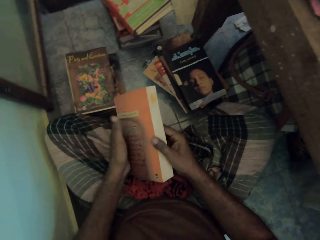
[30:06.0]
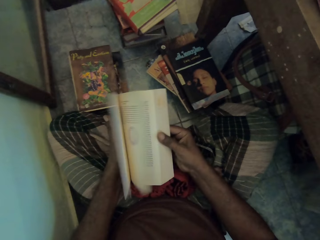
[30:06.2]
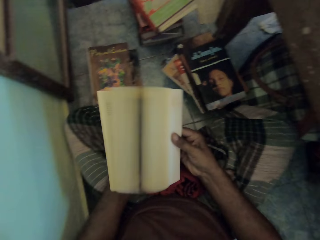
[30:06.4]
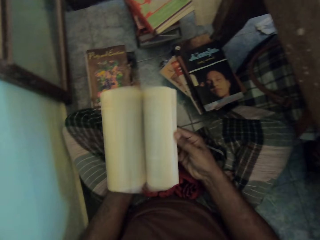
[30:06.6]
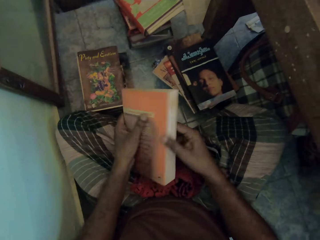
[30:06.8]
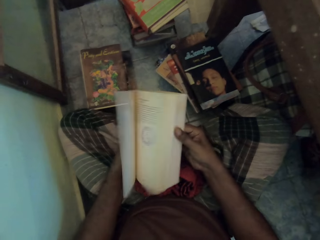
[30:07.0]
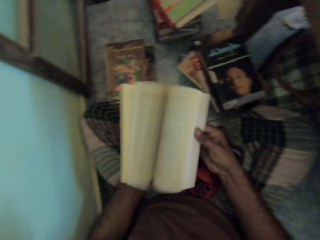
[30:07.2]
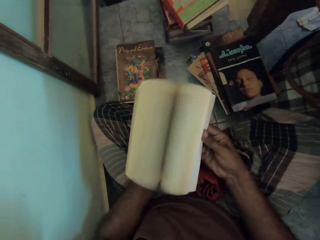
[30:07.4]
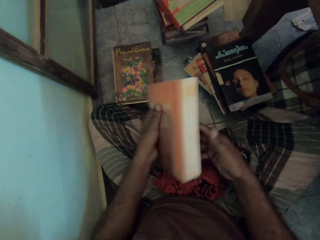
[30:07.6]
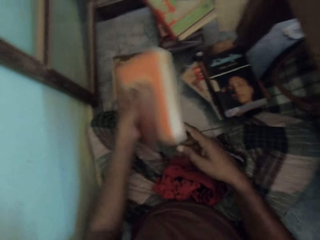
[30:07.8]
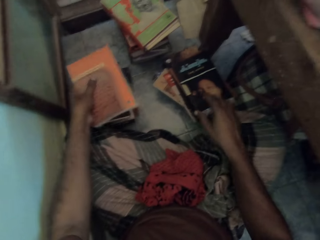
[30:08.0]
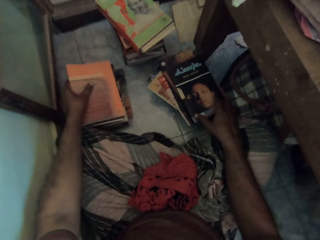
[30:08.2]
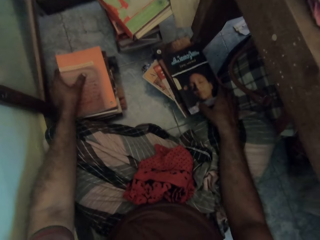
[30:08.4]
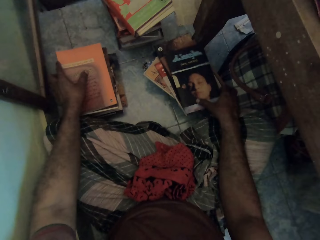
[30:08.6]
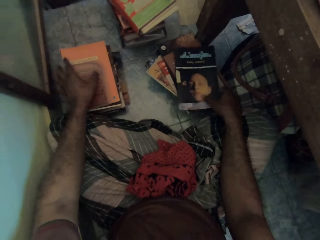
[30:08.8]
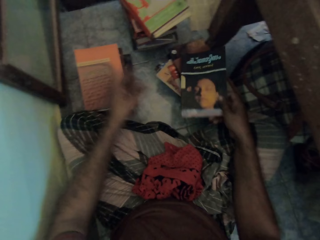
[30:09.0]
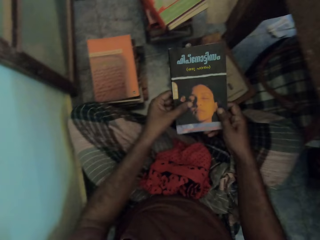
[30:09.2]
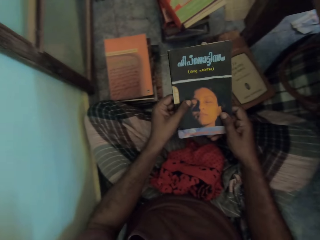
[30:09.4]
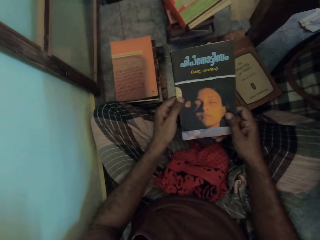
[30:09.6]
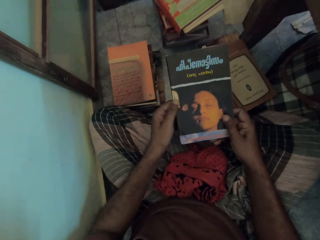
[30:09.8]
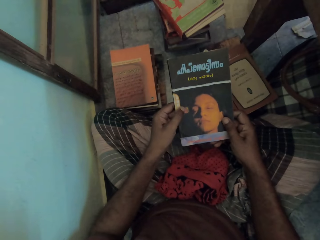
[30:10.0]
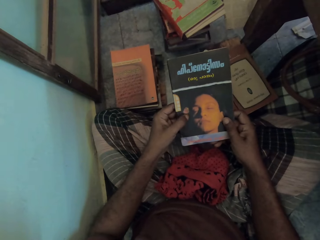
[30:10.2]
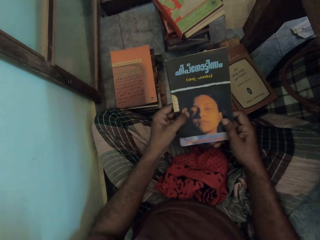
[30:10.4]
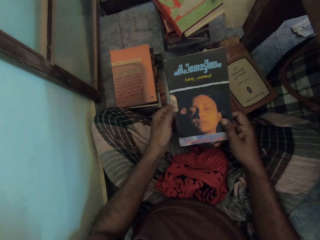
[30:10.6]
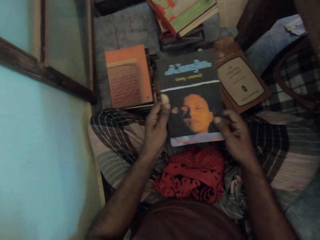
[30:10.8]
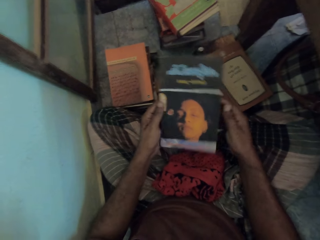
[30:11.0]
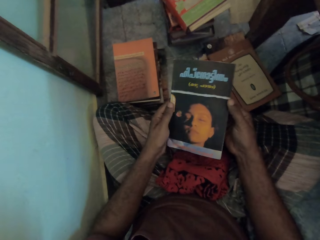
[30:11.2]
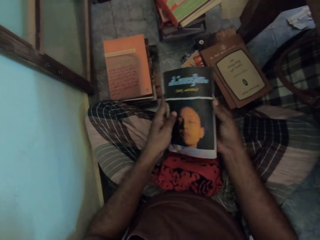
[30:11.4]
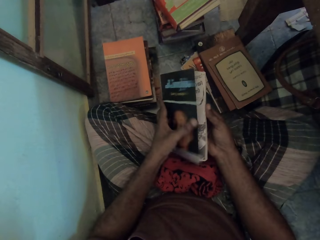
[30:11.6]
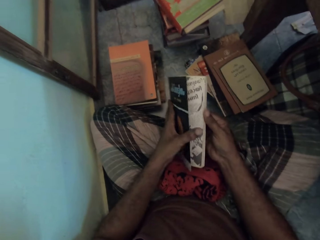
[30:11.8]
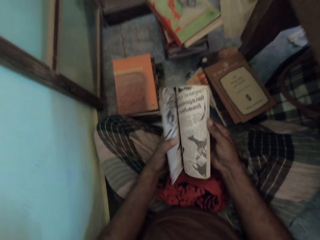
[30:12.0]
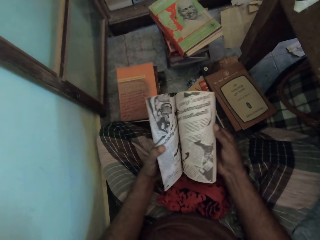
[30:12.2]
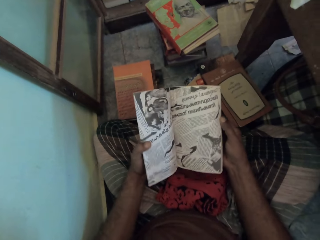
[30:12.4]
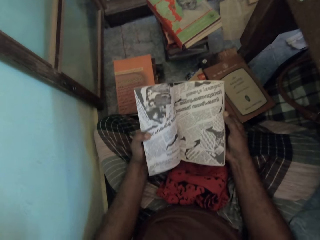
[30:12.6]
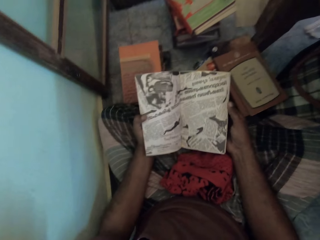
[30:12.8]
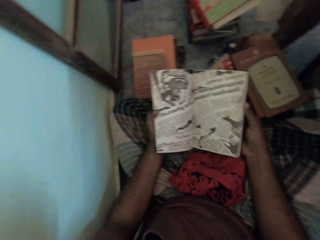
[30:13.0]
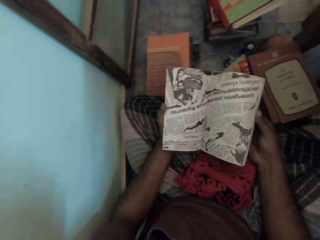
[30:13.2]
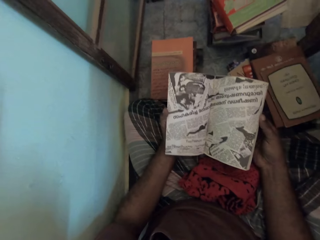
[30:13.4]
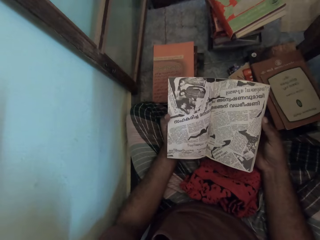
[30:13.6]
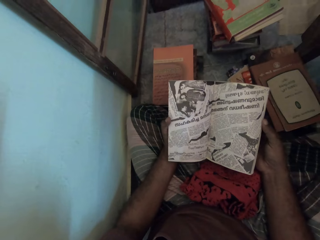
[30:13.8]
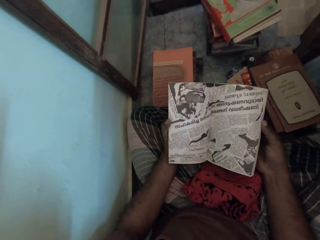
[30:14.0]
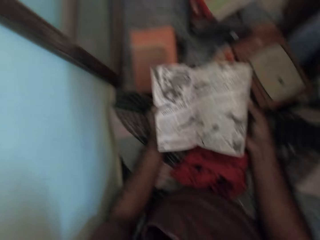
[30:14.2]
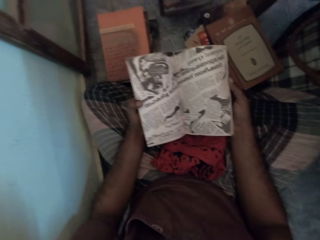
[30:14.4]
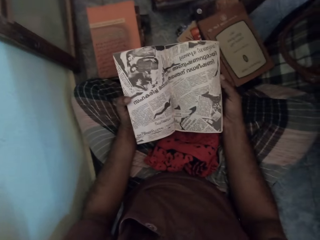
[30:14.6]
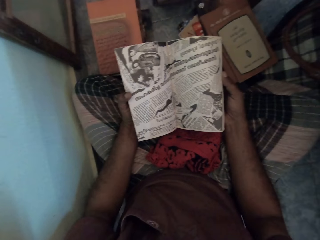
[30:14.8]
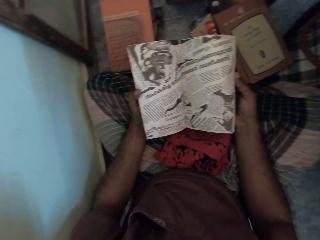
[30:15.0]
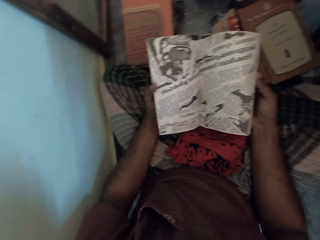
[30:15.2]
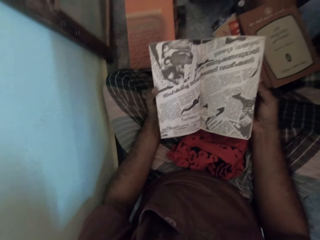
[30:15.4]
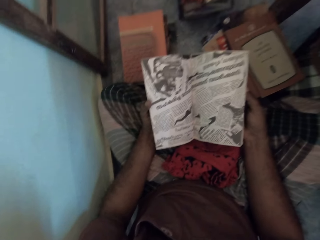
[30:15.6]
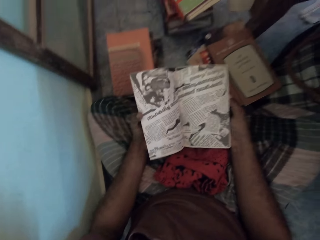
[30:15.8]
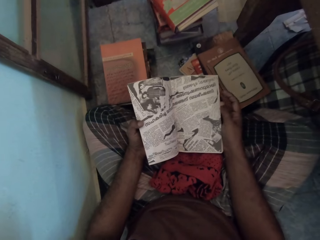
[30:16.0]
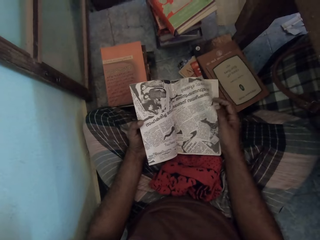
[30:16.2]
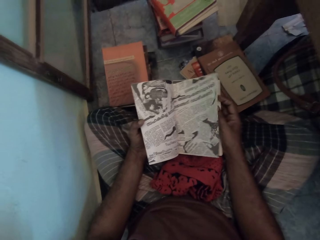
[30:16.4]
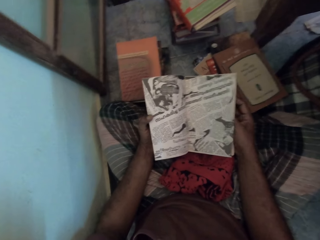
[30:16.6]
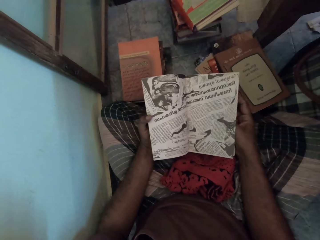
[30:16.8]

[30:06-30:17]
The camera wearer flips the pages of the novel. They place the novel on top of the novels on the floor. They pick up the novel on the ground. They look at the novel. They open the novel and read the novel.

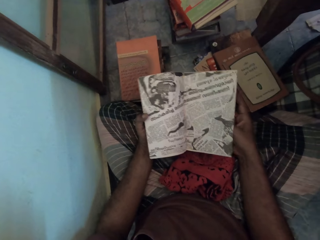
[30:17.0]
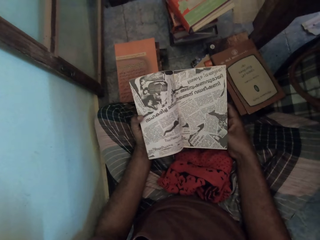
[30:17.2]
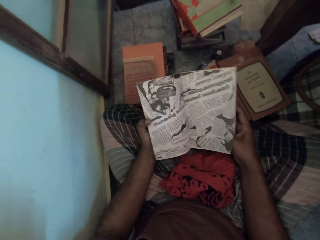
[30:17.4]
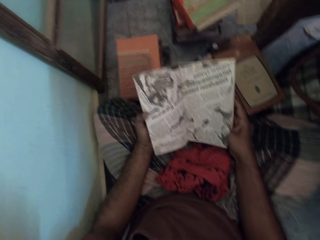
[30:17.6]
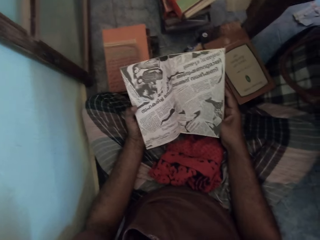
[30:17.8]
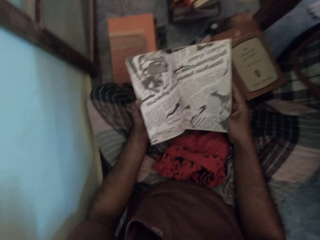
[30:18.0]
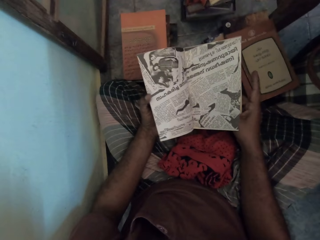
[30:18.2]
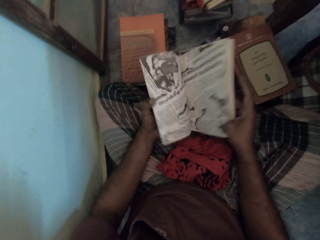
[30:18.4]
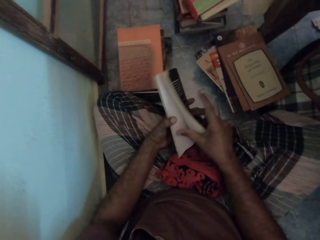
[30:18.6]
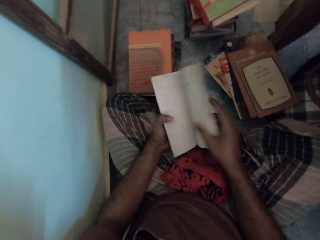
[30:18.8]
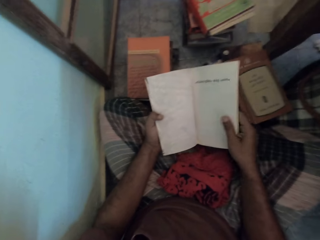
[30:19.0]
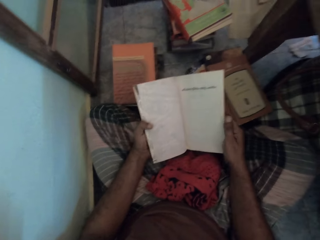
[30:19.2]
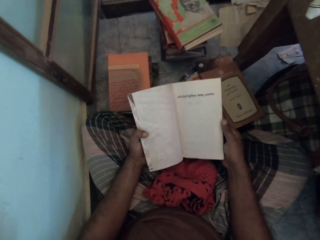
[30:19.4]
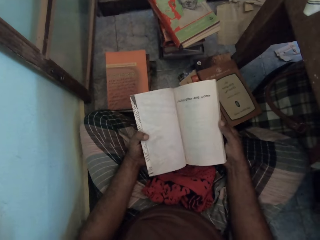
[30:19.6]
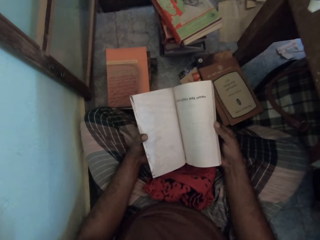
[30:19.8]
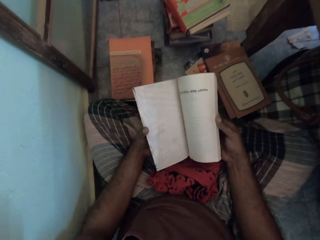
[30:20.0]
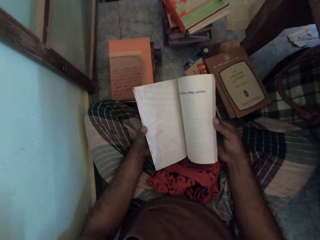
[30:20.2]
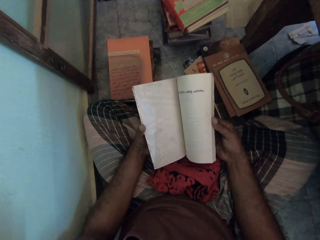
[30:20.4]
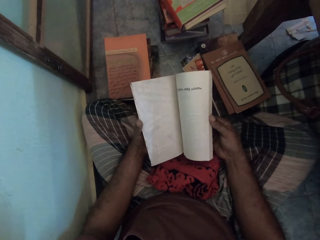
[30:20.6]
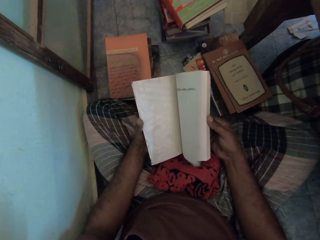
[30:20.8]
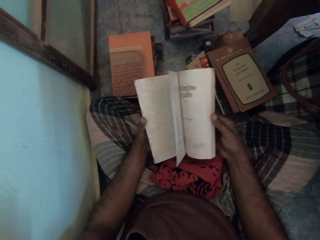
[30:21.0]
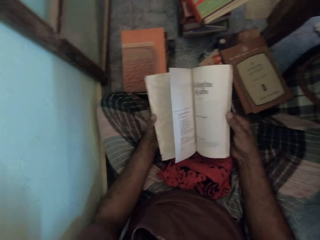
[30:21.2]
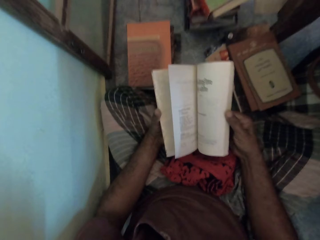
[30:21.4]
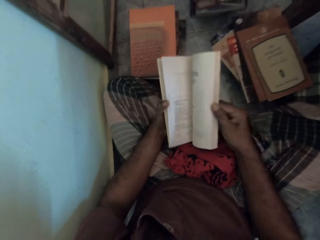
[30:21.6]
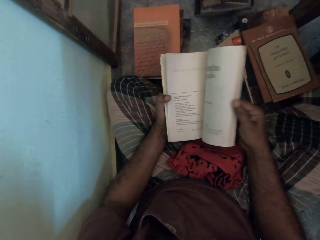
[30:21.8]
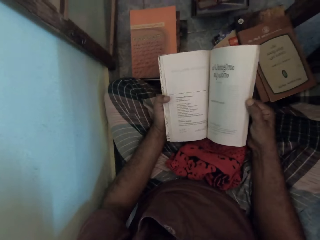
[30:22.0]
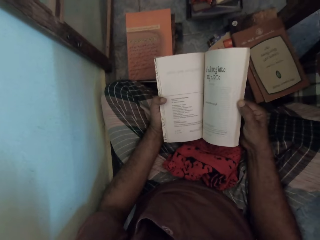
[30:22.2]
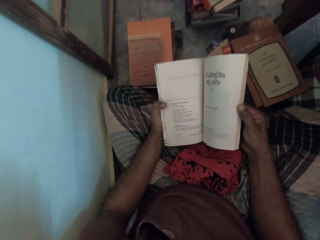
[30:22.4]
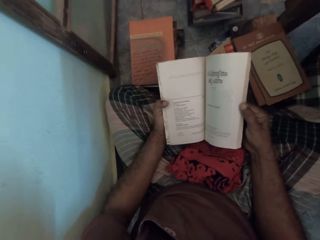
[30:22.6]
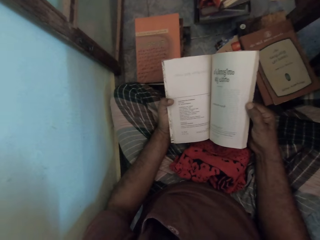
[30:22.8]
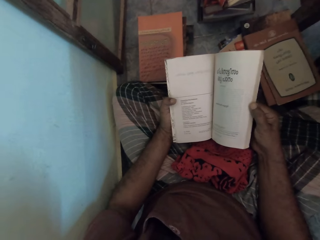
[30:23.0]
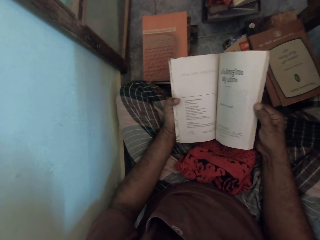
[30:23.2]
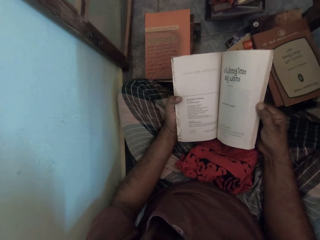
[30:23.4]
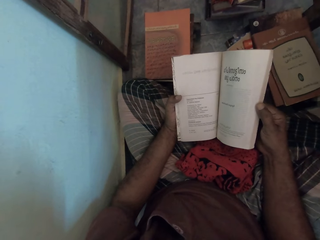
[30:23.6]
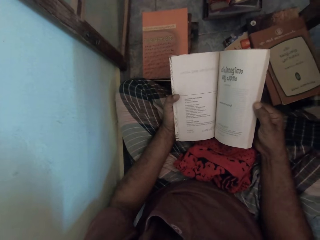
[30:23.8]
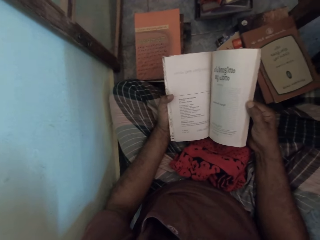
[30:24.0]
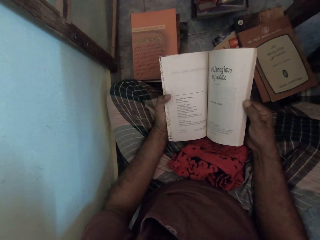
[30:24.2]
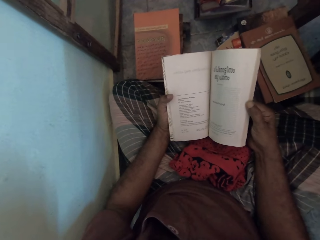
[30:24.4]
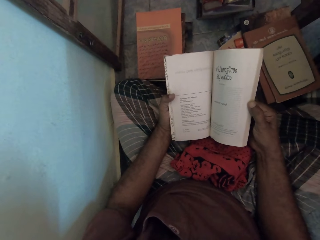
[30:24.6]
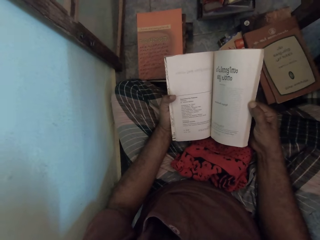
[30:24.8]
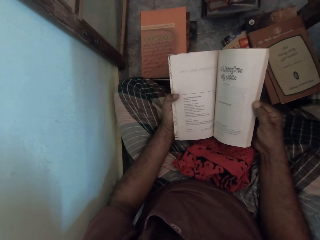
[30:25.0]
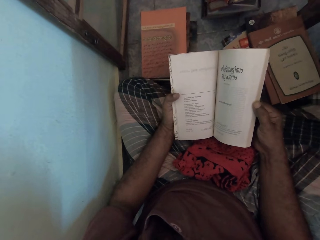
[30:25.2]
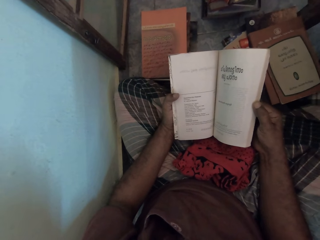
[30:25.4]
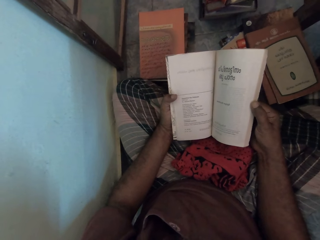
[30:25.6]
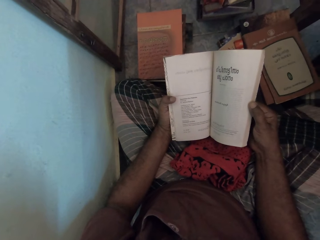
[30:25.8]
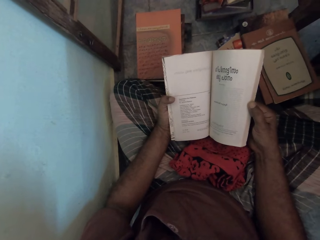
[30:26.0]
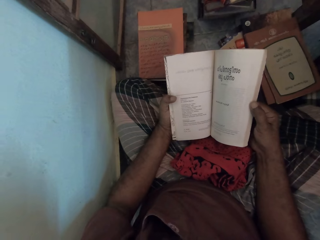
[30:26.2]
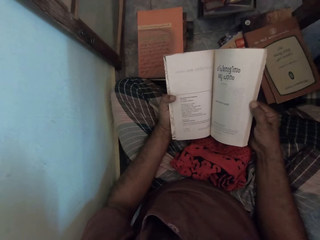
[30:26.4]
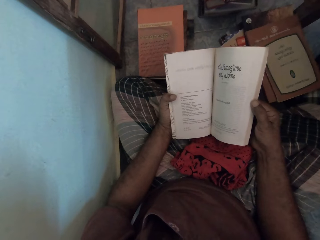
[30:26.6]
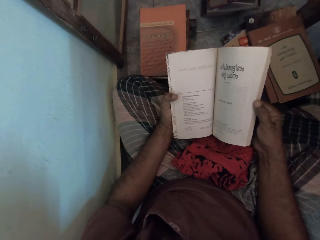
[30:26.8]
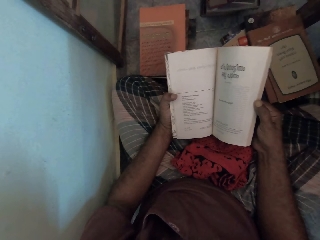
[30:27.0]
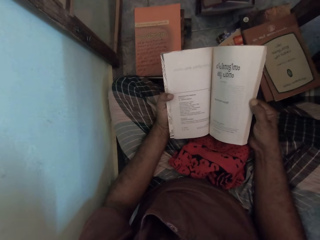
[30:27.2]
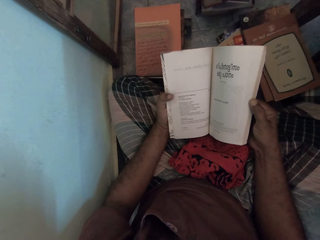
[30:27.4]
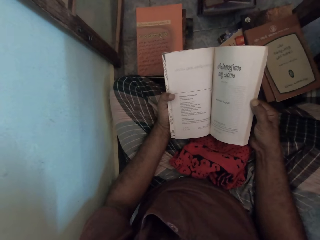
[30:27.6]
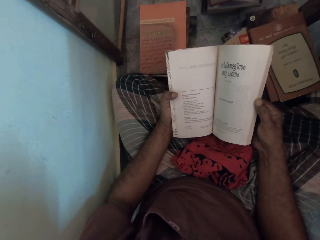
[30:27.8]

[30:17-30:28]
The camera wearer flips the page of the novel. They open the page of the novel. They read the novel.
